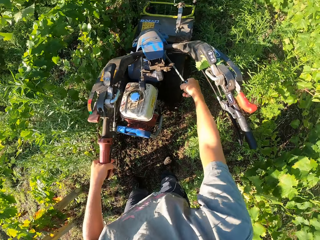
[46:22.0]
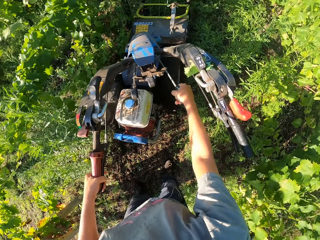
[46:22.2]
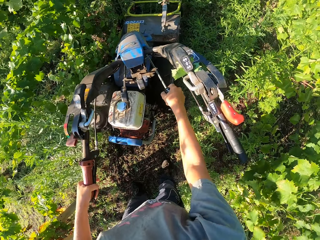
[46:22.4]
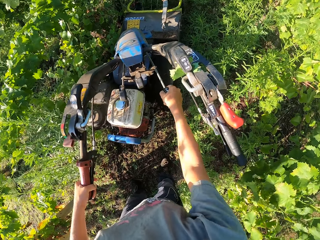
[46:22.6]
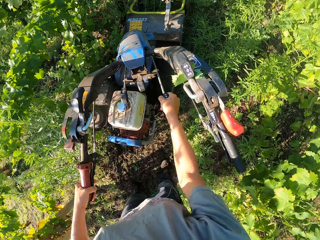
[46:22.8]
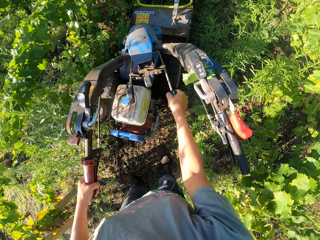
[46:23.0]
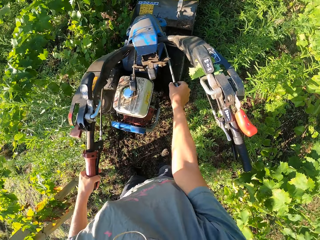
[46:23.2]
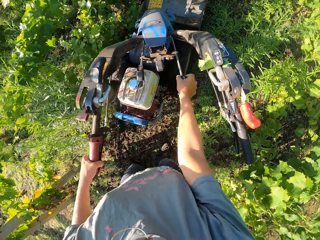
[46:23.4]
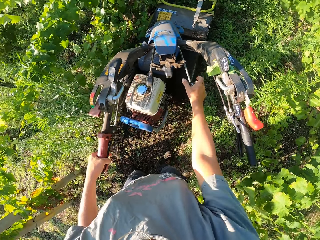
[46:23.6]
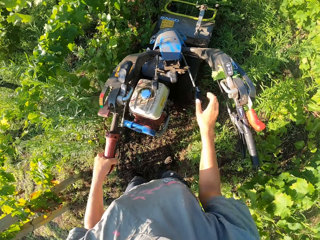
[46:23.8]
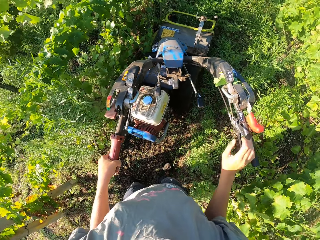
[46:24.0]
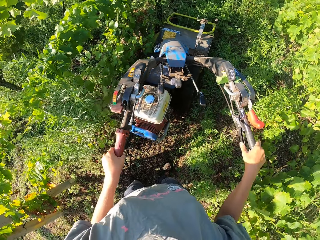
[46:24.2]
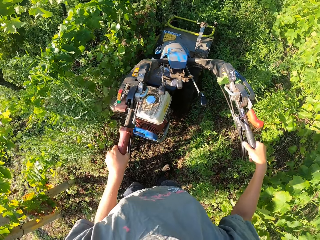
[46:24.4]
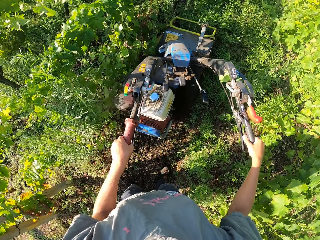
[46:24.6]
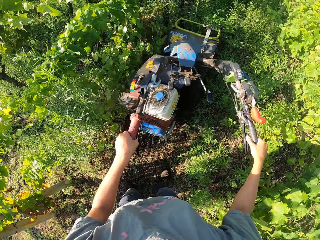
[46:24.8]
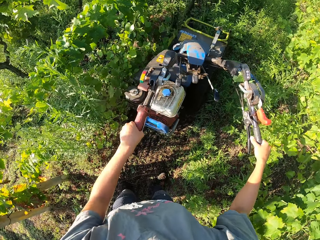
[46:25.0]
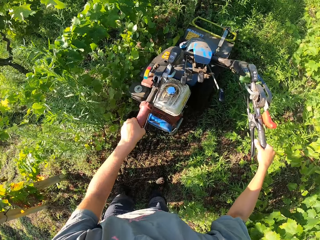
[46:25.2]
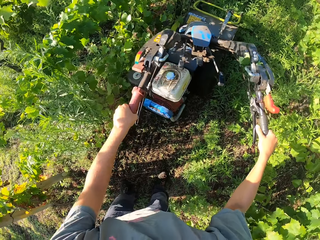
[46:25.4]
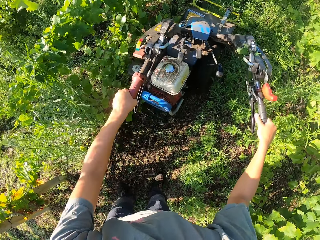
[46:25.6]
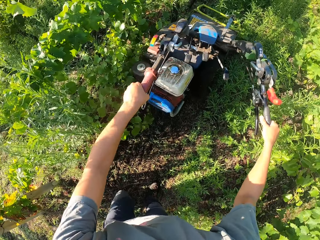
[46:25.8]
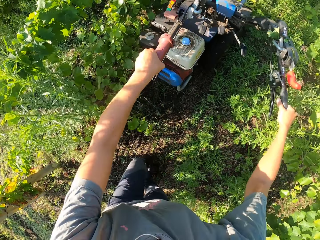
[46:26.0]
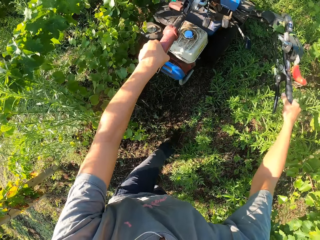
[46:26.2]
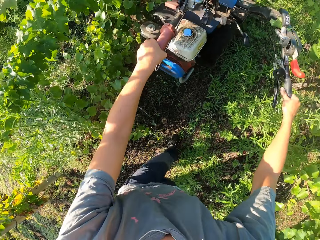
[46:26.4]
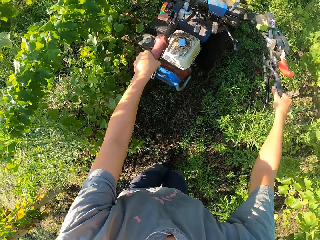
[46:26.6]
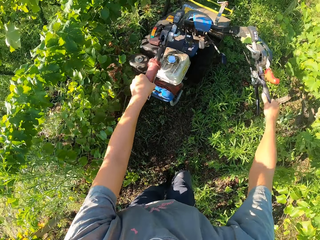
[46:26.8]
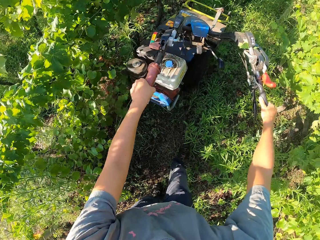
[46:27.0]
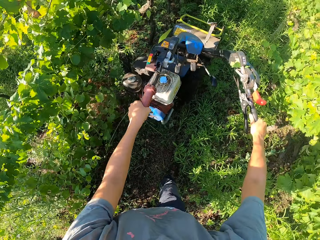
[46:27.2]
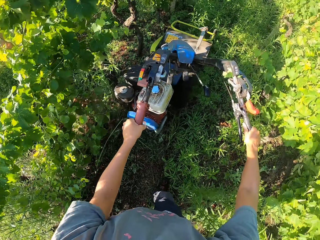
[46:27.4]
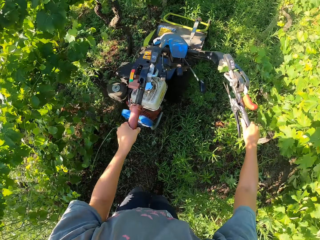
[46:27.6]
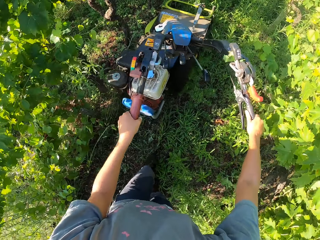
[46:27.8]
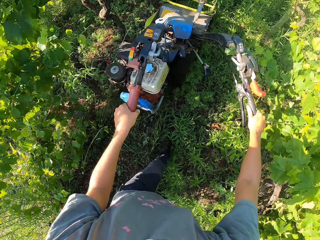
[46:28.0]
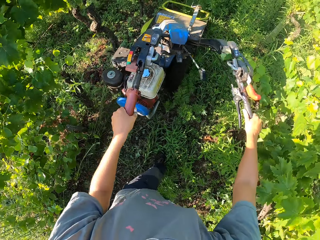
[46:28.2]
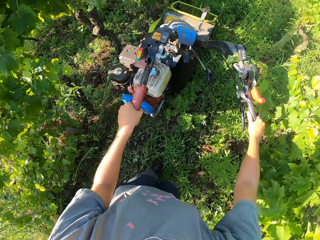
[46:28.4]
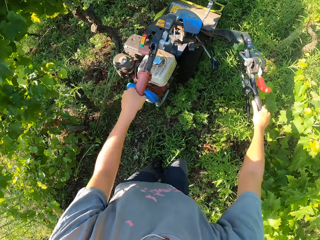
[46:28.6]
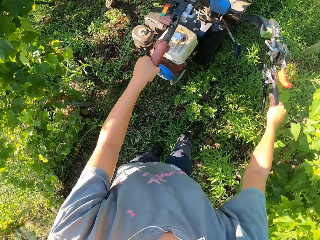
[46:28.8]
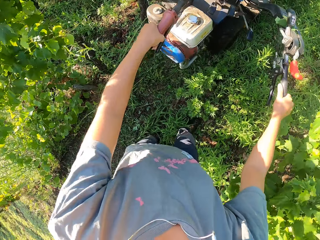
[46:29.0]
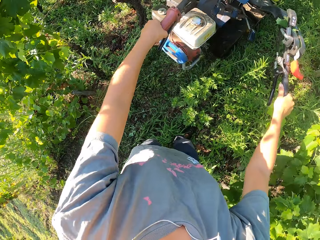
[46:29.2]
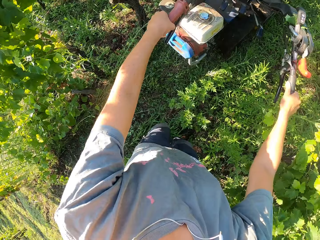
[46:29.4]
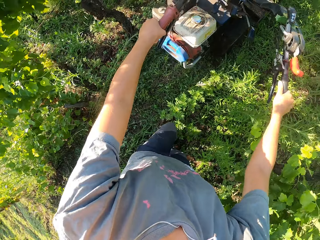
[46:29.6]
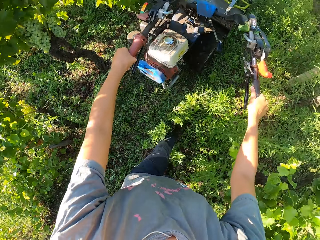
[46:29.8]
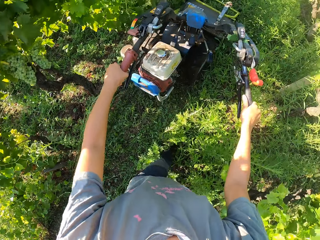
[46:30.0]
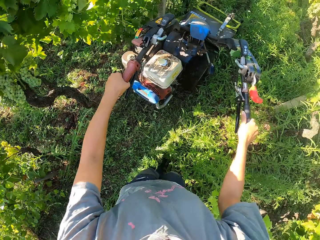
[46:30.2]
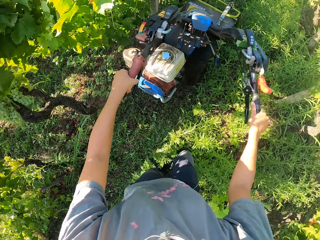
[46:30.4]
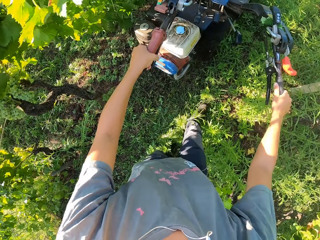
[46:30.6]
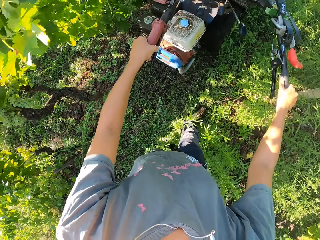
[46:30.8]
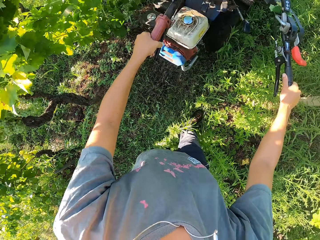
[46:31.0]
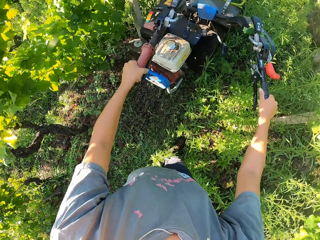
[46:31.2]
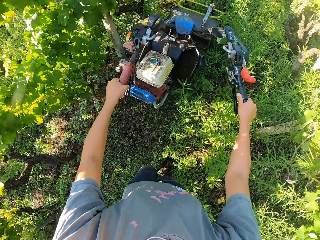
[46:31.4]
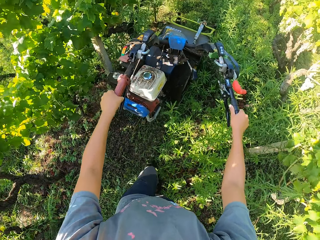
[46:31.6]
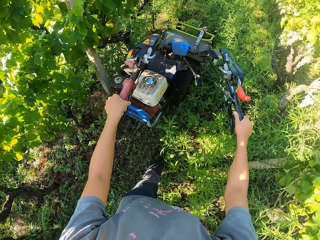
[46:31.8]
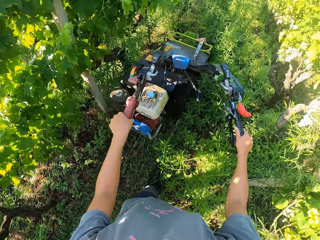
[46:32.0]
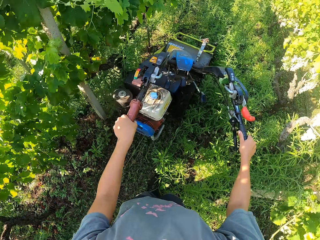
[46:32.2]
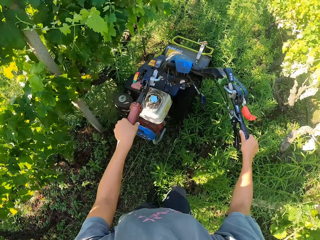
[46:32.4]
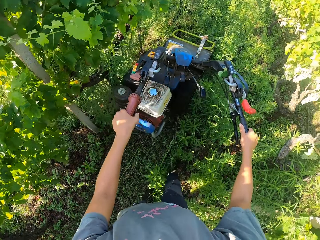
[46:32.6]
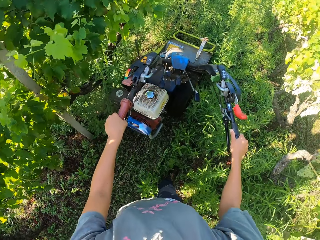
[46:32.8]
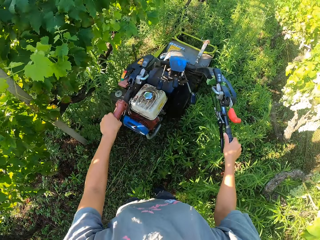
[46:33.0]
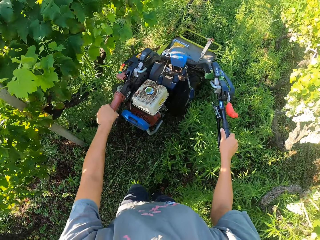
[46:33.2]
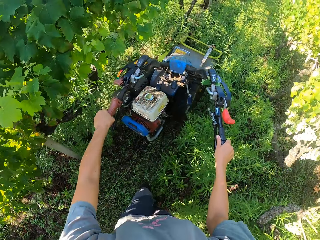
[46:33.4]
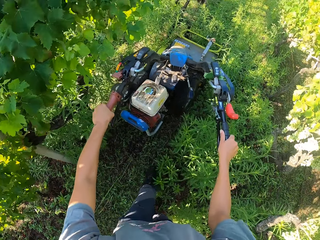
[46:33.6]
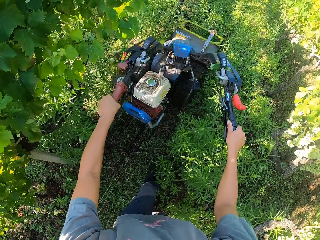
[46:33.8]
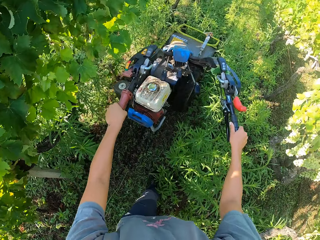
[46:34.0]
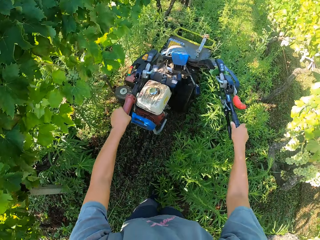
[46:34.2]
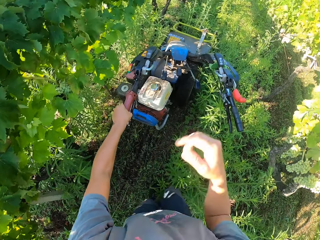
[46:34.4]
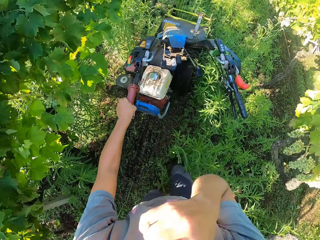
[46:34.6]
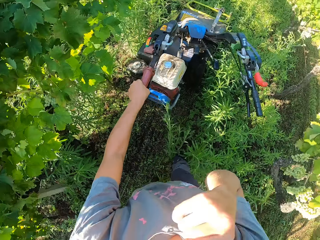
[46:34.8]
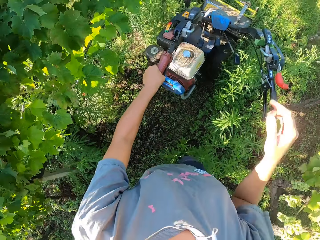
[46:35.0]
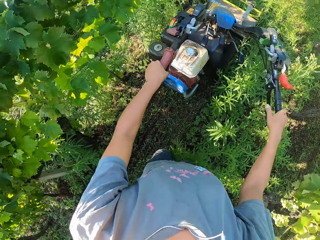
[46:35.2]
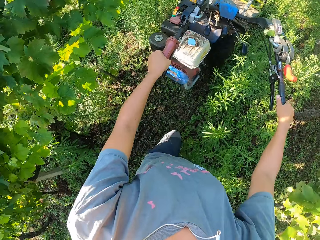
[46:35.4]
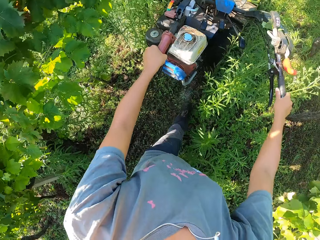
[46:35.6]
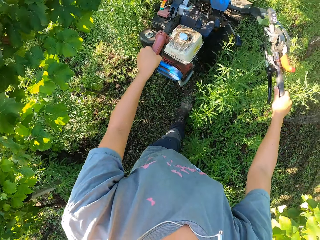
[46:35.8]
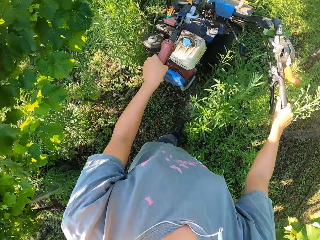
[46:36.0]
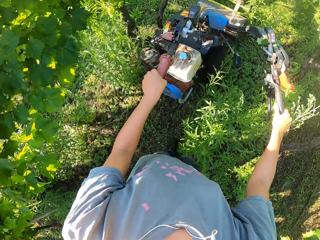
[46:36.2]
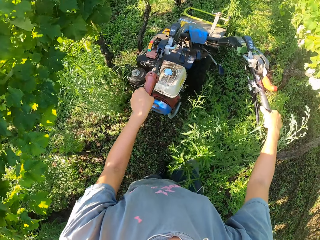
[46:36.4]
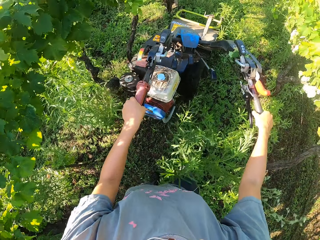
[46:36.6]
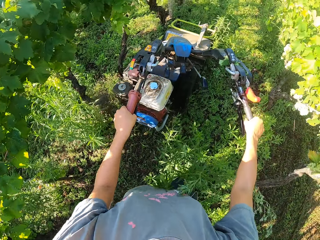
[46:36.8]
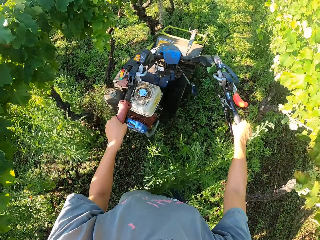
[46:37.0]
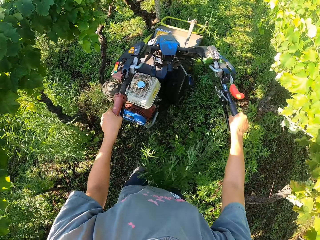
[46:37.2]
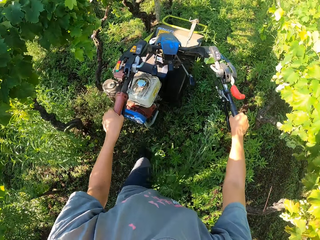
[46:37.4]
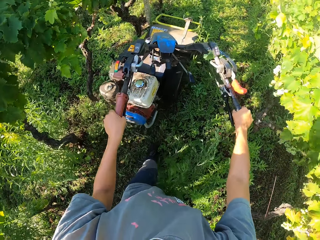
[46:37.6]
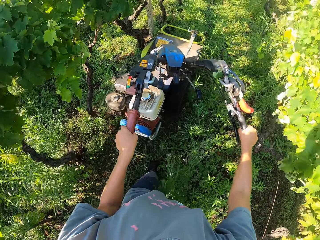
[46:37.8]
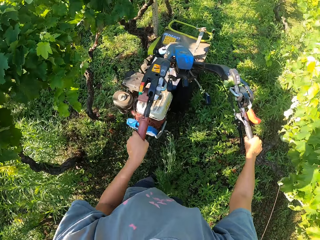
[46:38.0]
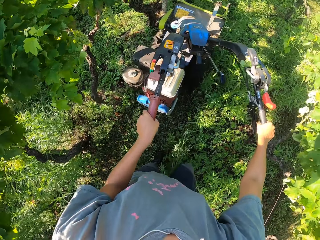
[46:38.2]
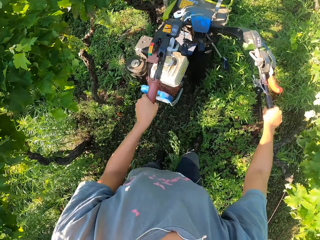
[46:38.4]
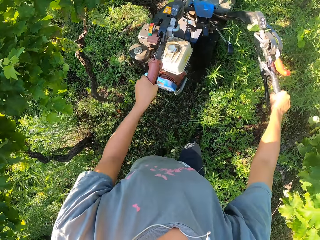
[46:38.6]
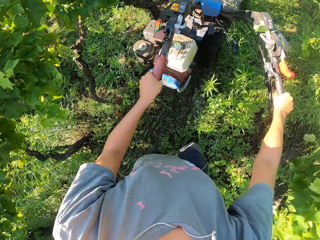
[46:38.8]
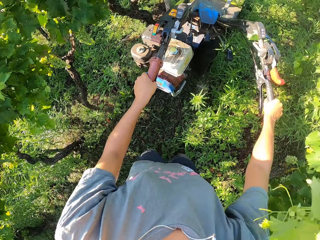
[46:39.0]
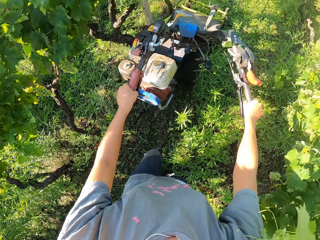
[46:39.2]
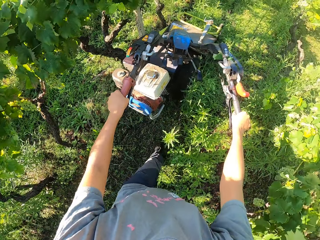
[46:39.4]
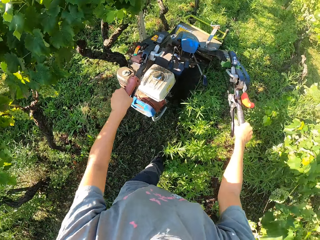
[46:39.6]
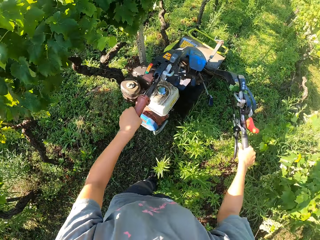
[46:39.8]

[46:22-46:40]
The camera wearer continues cutting the grasses on the farm with the brush mower. He raises his right hand to his face. He removes his right hand from his face.

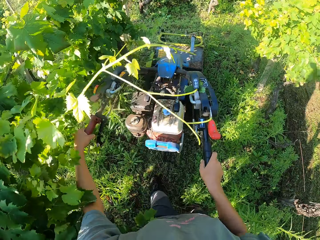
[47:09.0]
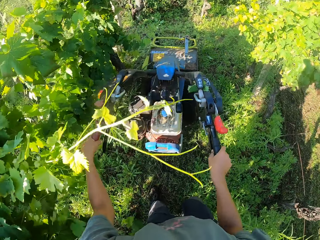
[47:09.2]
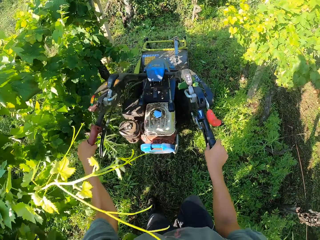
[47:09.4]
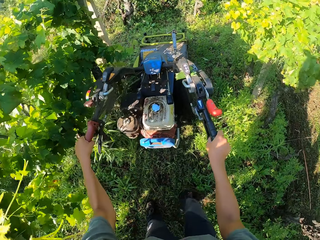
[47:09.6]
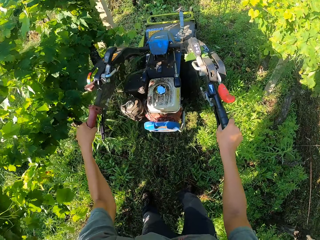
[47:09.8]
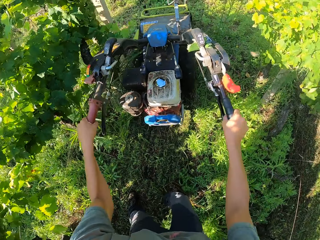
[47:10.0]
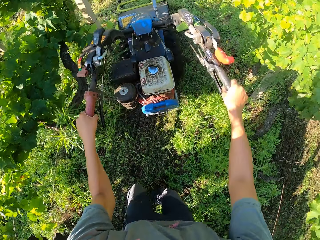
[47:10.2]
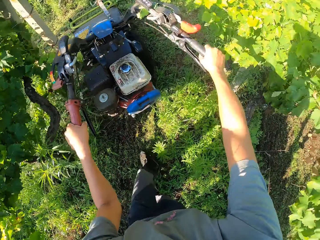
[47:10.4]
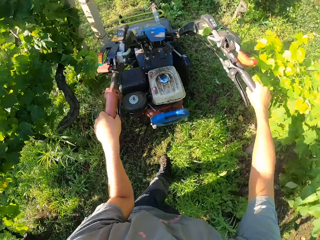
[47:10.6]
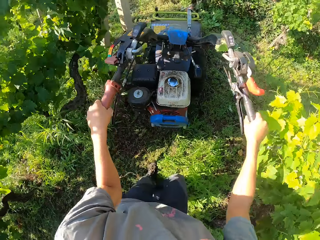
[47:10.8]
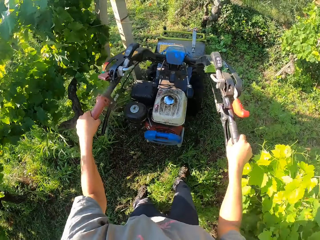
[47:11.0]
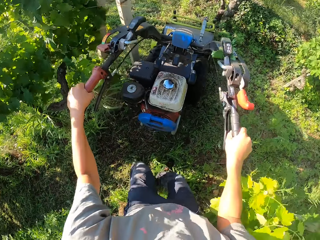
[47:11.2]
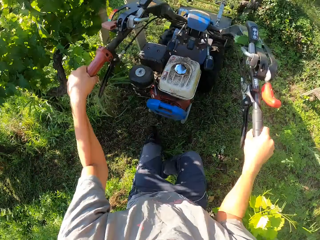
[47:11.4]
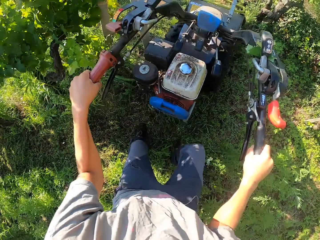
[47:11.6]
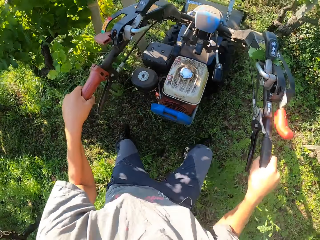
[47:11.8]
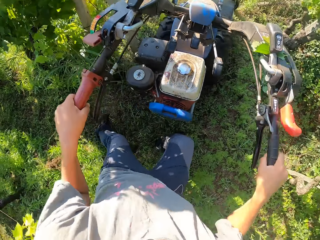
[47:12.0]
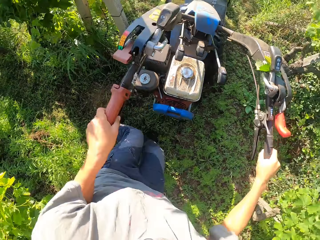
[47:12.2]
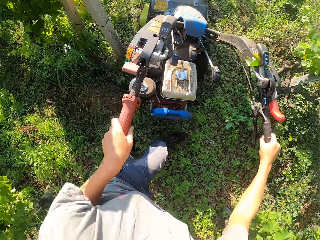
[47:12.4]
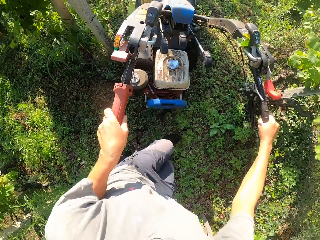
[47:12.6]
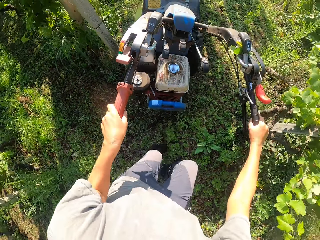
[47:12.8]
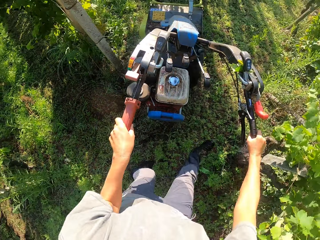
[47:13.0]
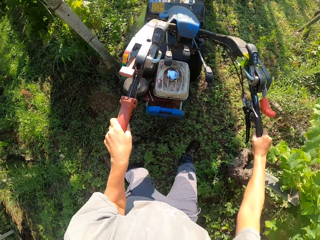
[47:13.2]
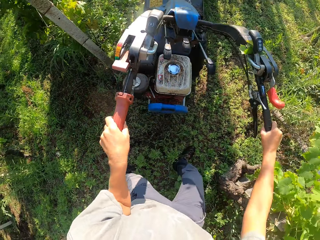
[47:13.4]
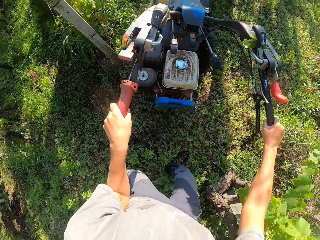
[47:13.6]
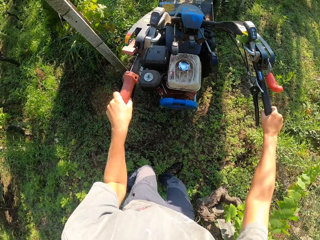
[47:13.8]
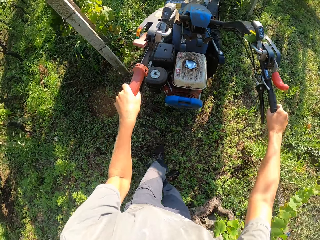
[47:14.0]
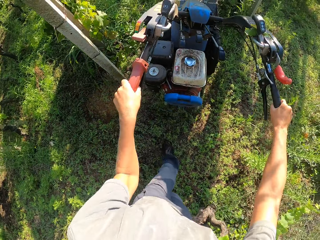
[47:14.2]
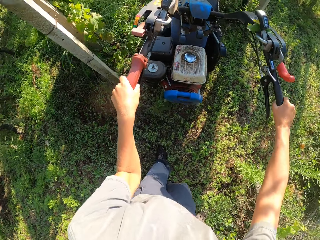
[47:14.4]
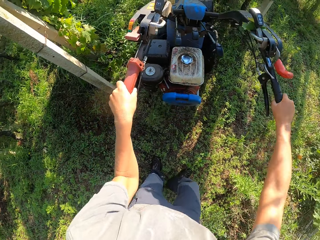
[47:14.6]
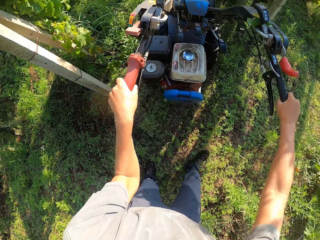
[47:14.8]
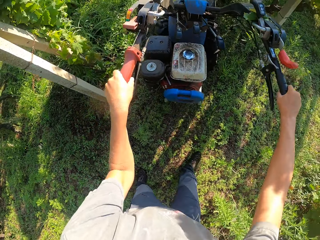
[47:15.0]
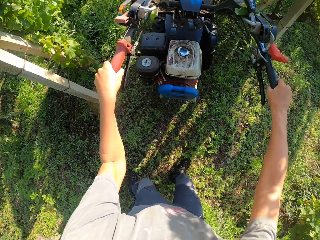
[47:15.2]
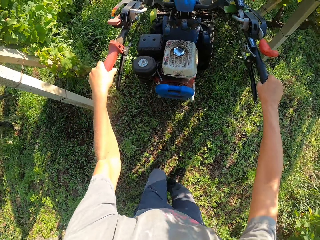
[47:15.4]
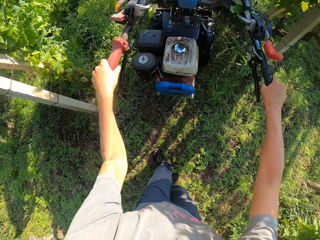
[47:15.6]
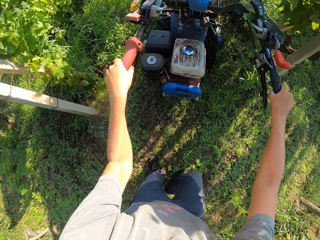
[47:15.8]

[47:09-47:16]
The camera wearer turns the brush mower to the left.
